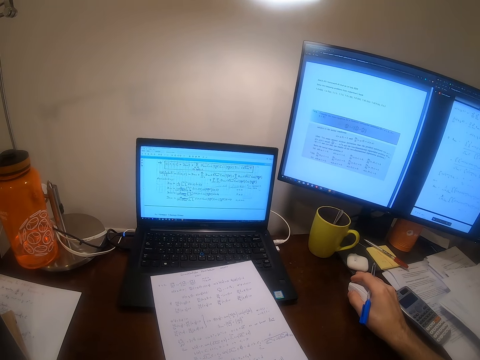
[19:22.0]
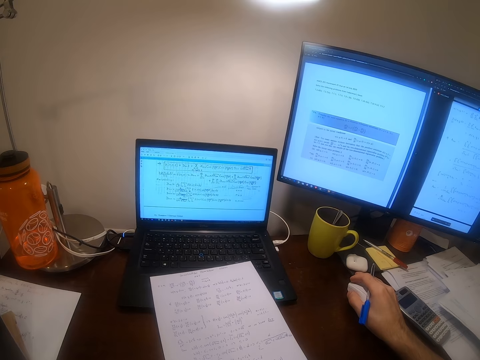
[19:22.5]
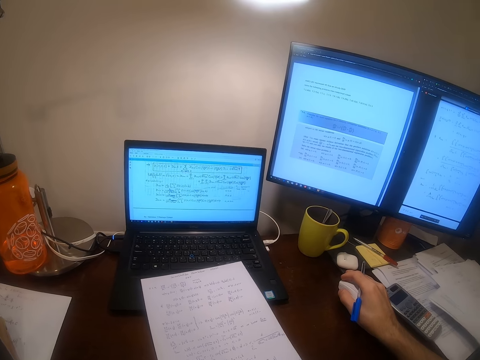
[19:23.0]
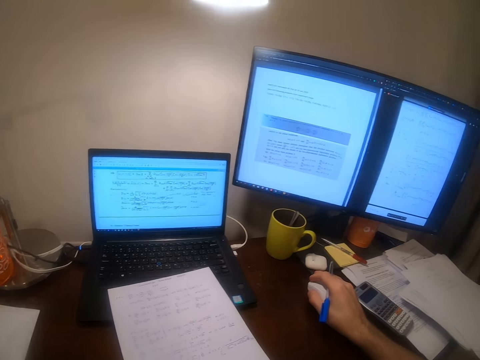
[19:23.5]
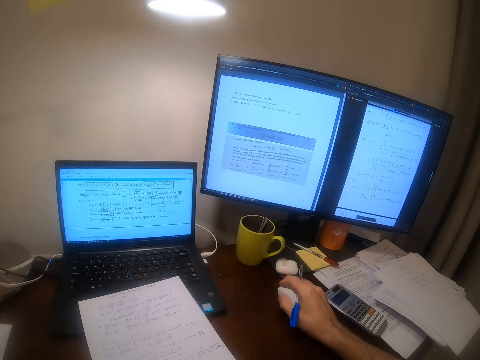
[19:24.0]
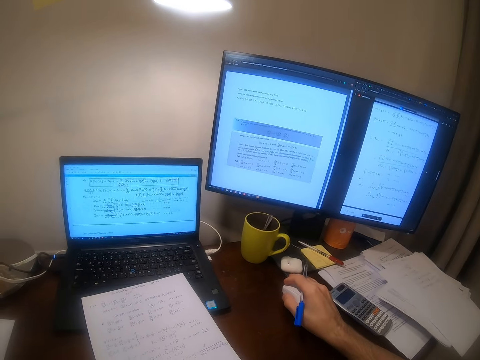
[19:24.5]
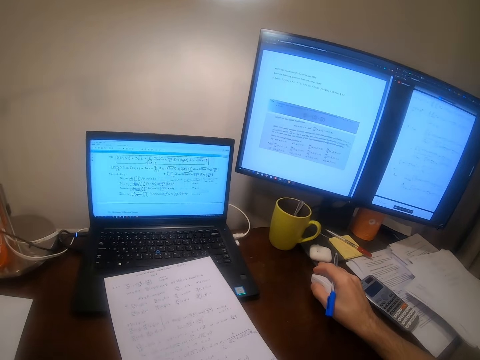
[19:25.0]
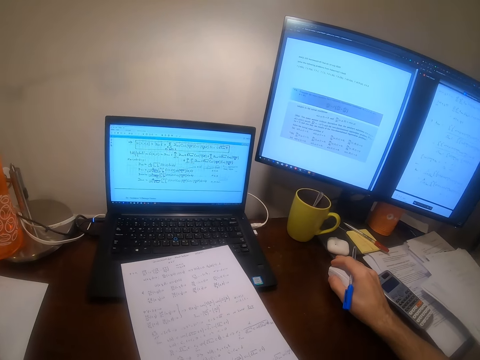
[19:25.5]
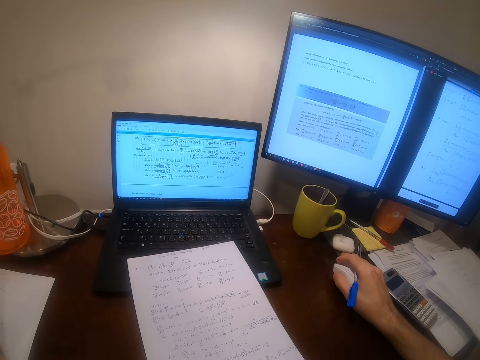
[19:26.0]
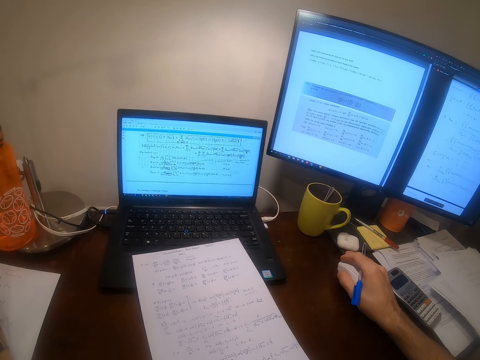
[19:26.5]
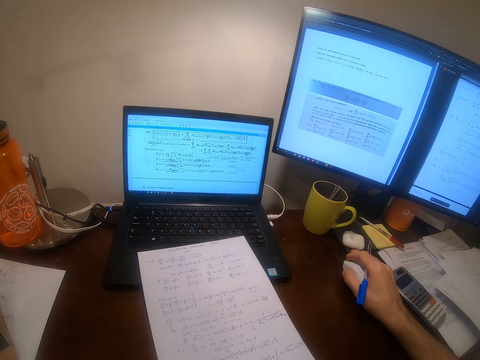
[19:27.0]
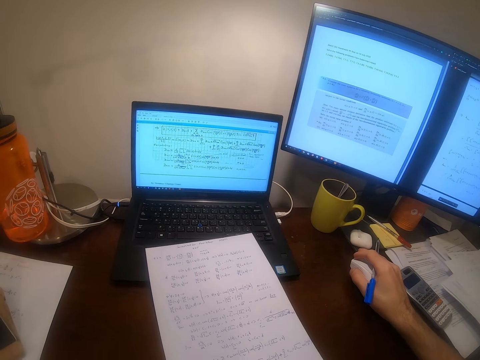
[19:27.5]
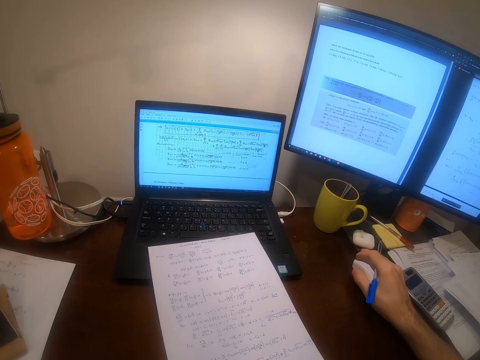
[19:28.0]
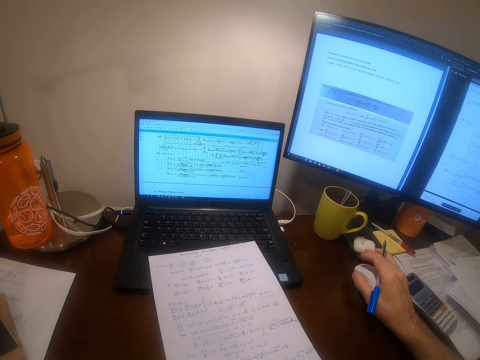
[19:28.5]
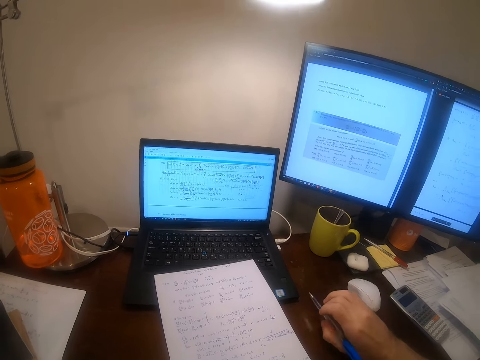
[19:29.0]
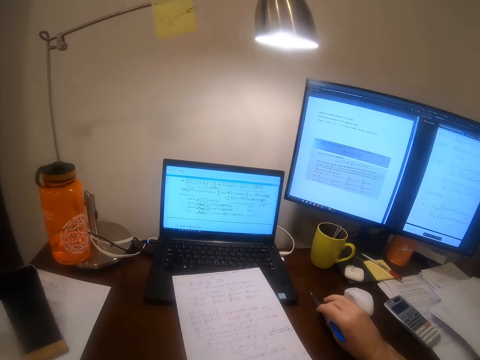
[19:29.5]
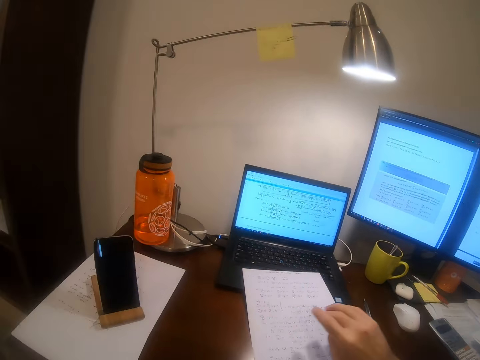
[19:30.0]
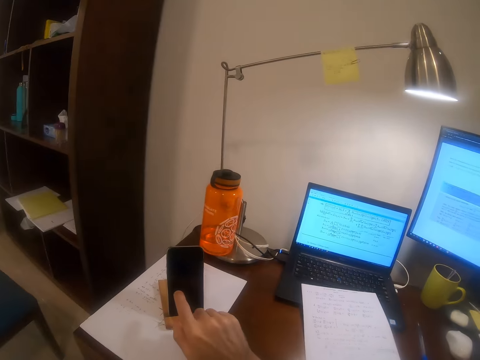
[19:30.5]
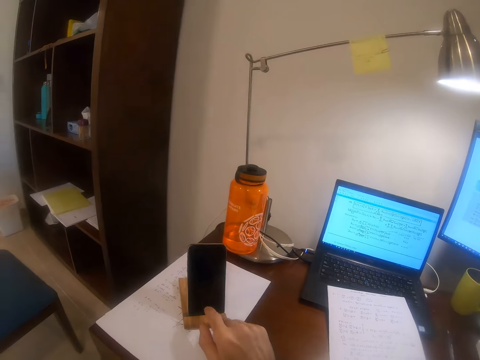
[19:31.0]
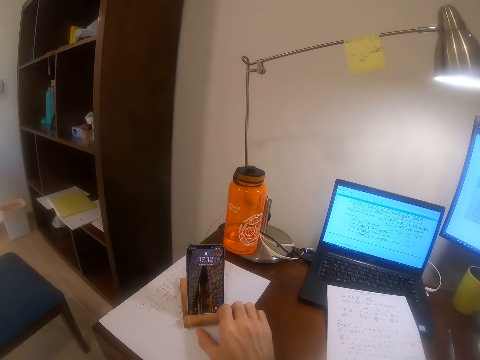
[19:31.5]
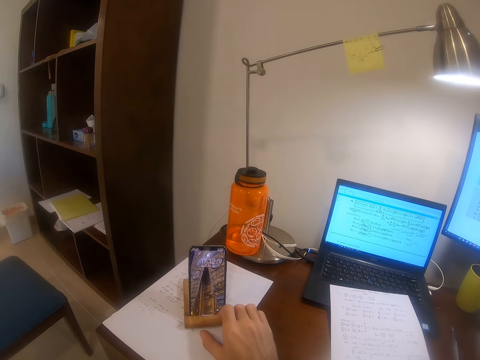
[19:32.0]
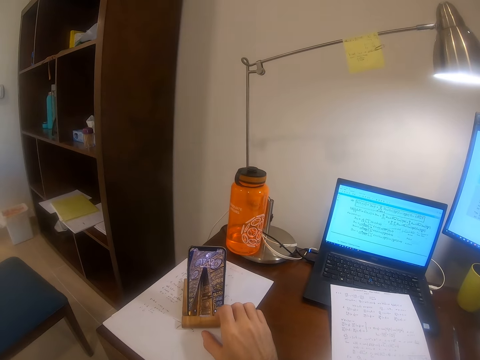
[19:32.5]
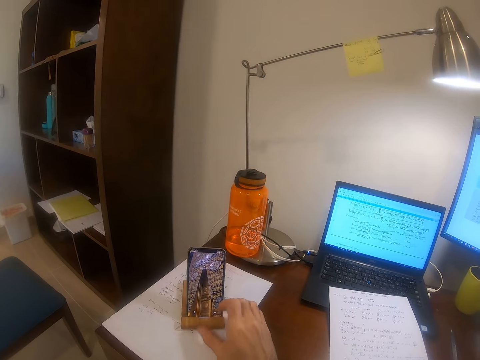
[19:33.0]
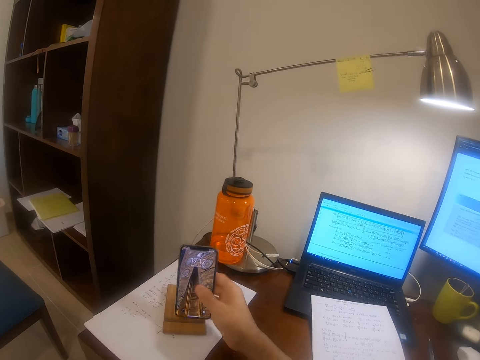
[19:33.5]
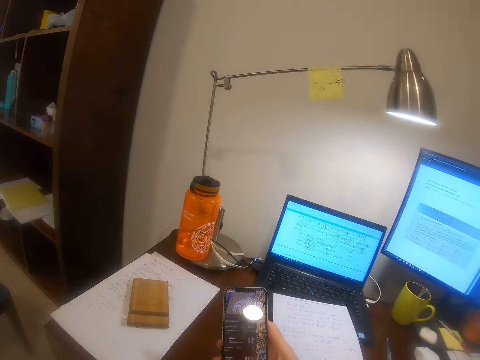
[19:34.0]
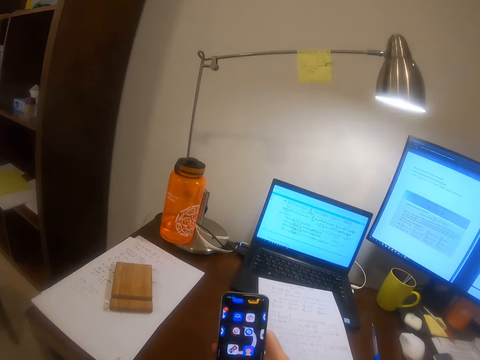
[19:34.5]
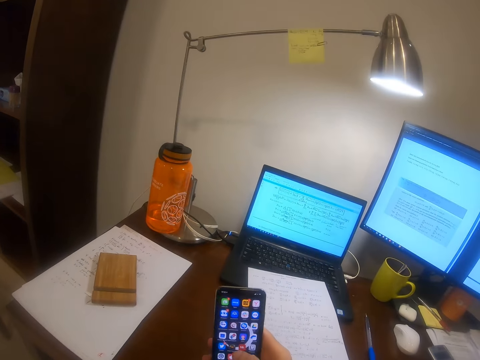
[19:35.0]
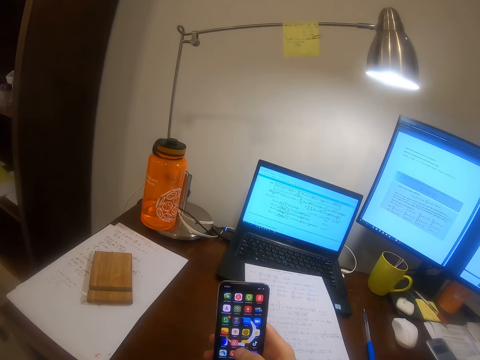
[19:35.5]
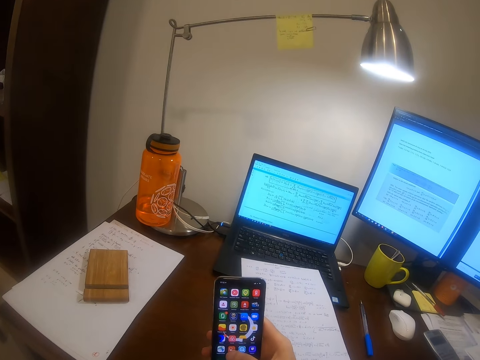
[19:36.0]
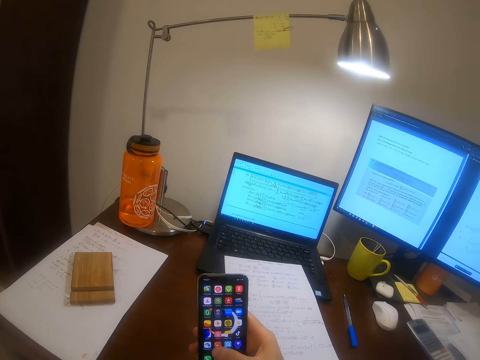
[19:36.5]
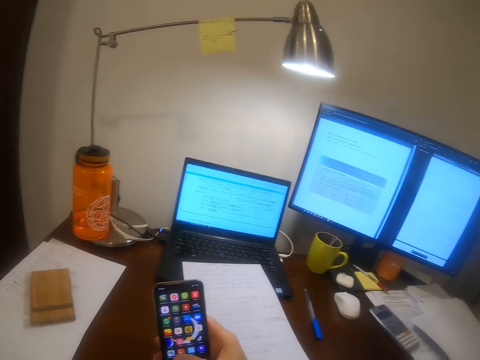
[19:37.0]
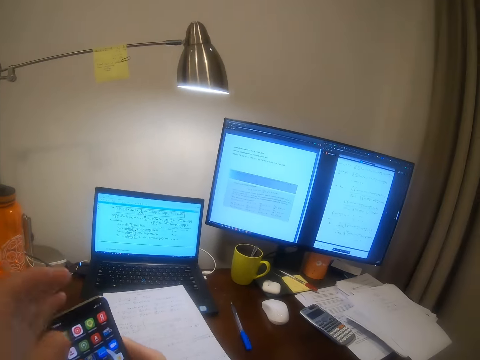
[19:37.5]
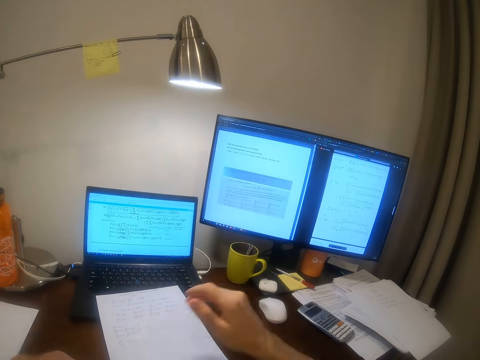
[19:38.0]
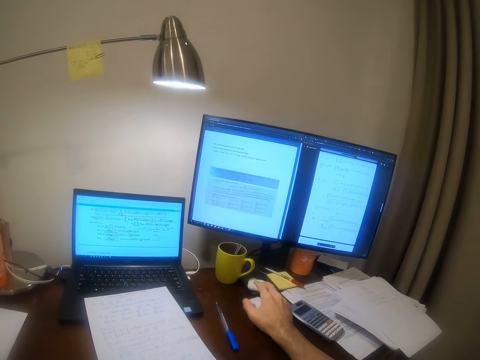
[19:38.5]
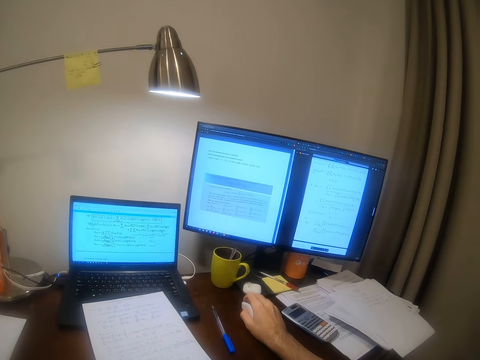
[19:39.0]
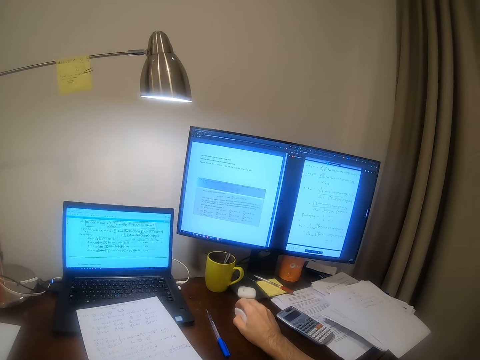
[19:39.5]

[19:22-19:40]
The camera wearer looks at the machine. He drops the pen on a table. He presses a phone in a phone holder with his right hand. He picks up the phone from the phone holder with his right hand. He operates the phone with his right hand. He passes the phone from his right hand to his left hand. He operates the computer with the mouse in his right hand. He touches the mouse.

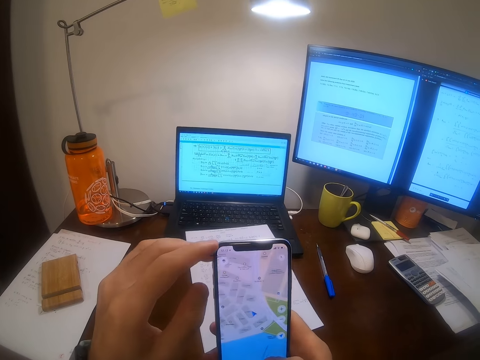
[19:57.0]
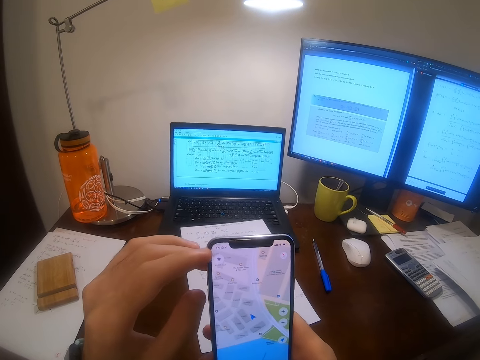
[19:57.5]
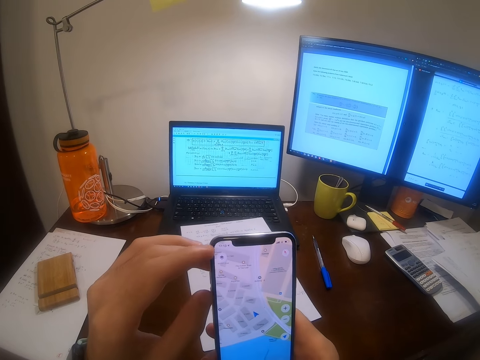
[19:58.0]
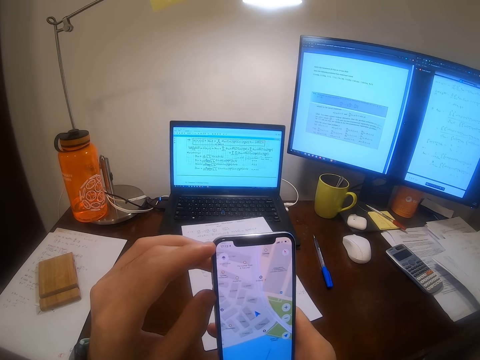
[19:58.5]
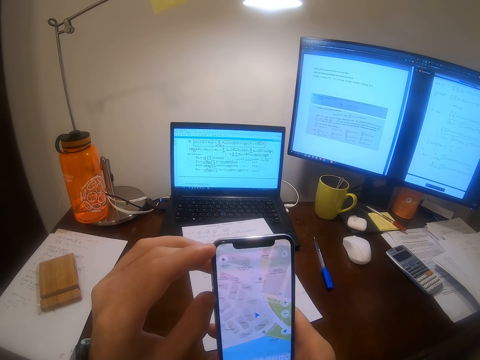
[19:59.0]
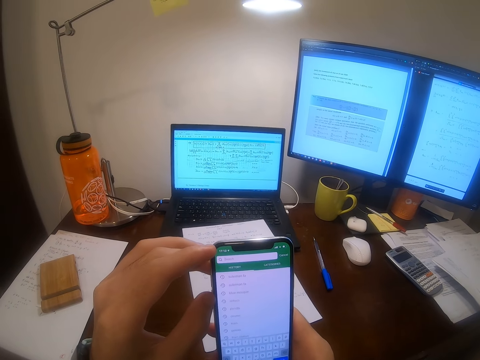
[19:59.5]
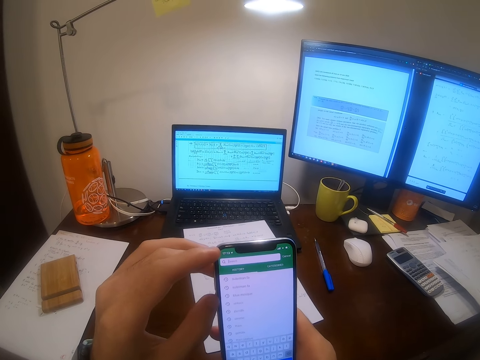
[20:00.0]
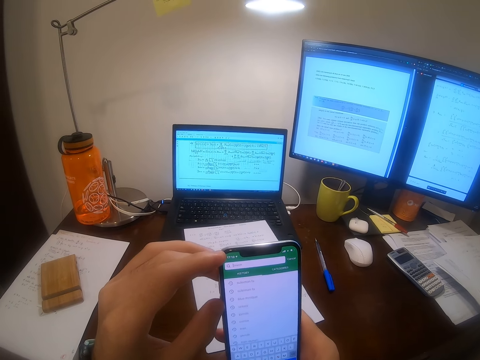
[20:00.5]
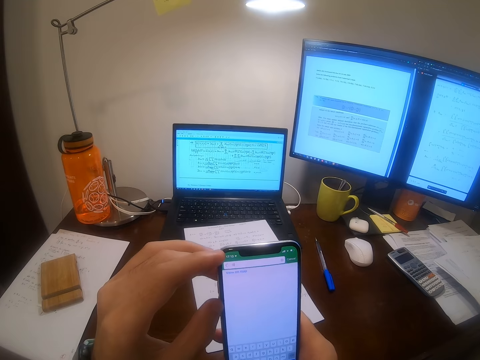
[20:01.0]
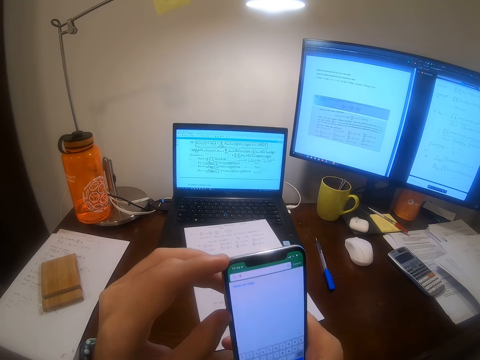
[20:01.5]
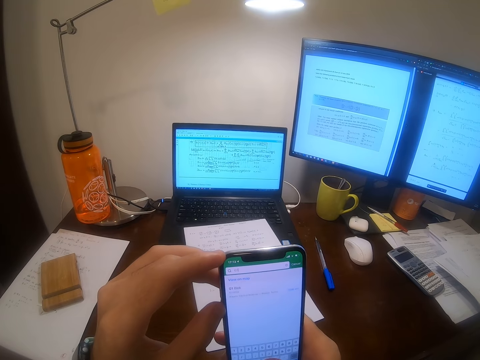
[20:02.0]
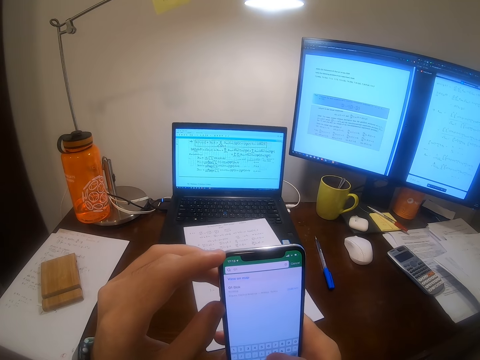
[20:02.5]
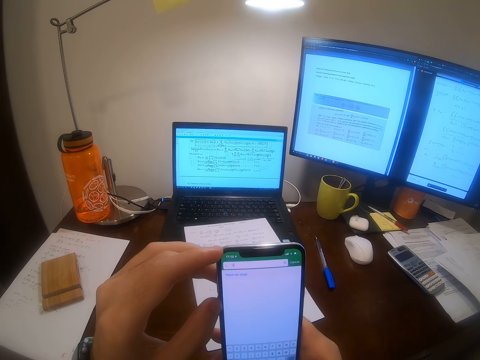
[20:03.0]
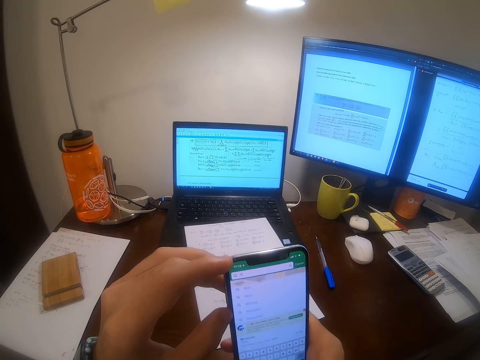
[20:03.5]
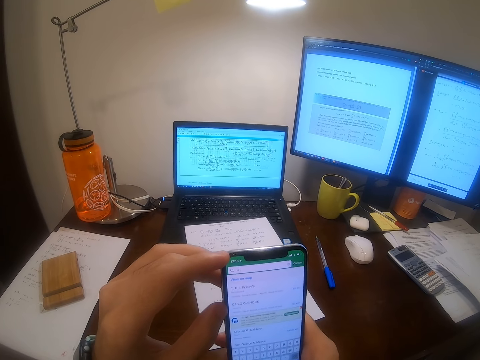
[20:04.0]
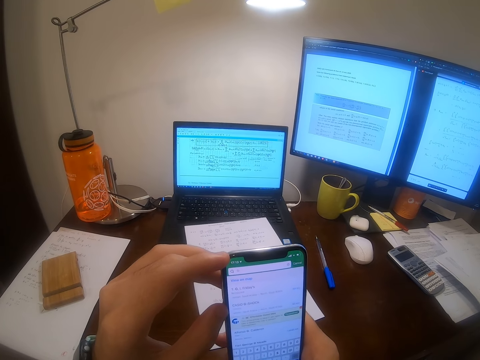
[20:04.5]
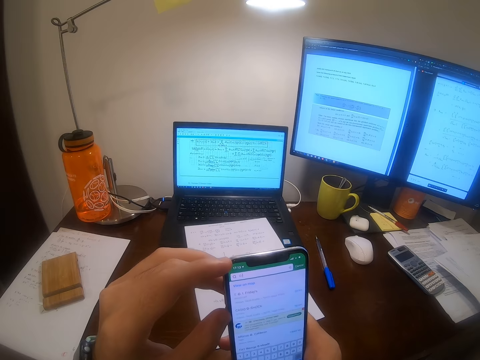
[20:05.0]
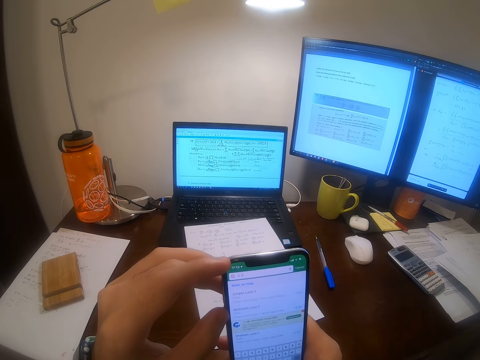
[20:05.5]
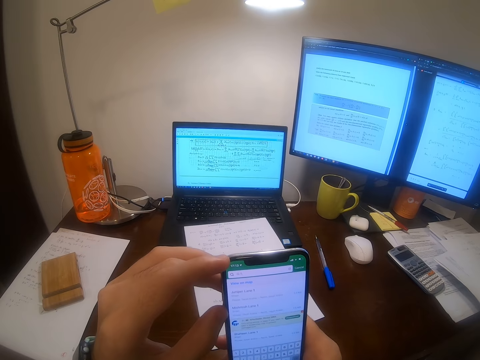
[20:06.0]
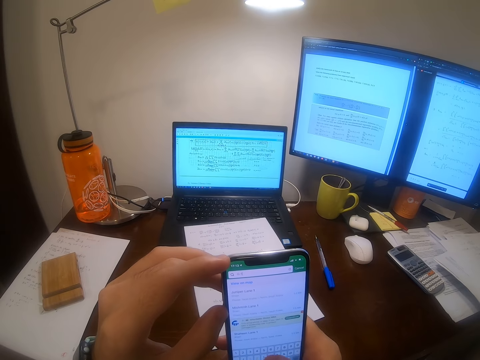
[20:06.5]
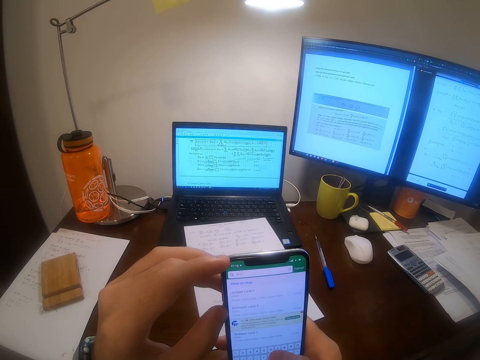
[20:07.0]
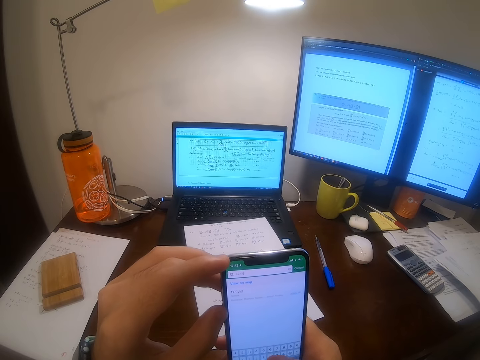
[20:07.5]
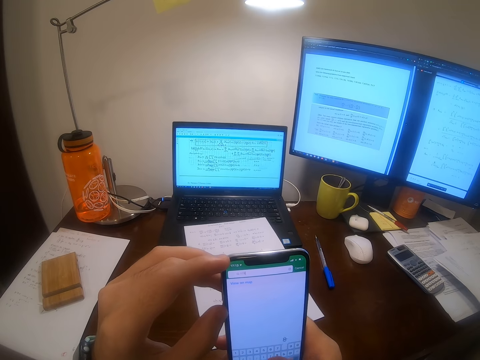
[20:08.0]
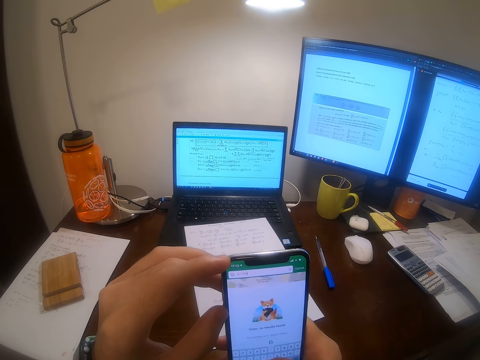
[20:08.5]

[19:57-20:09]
The camera wearer looks at his phone. He scrolls his phone. He looks at his phone.
